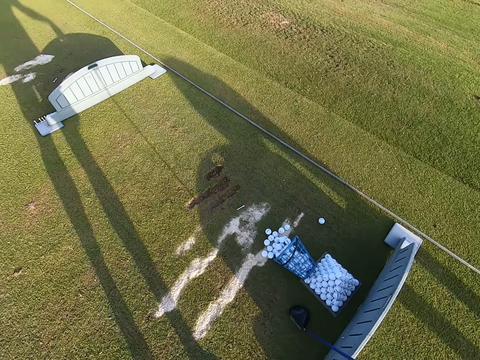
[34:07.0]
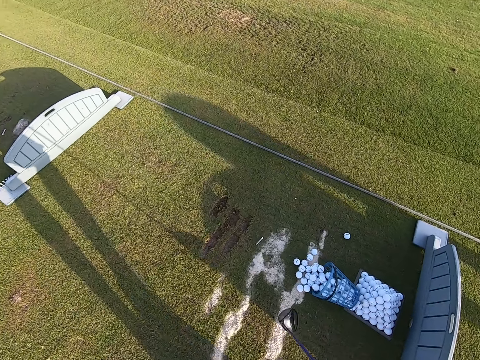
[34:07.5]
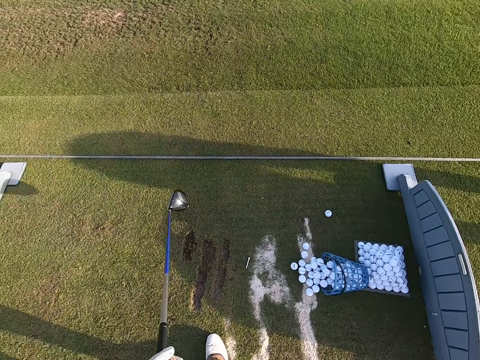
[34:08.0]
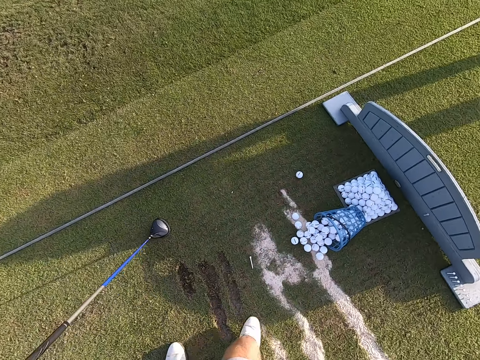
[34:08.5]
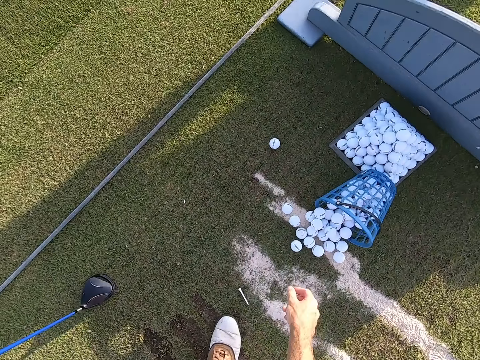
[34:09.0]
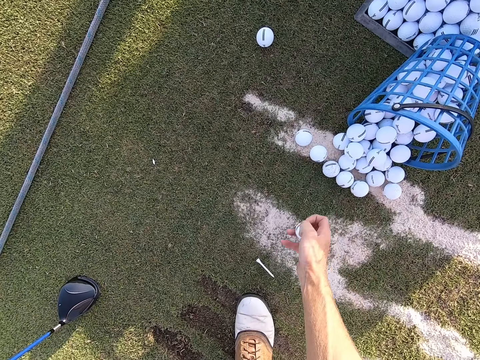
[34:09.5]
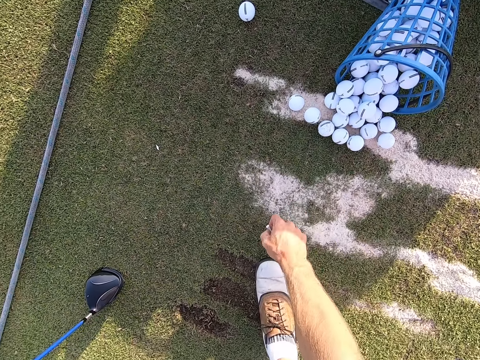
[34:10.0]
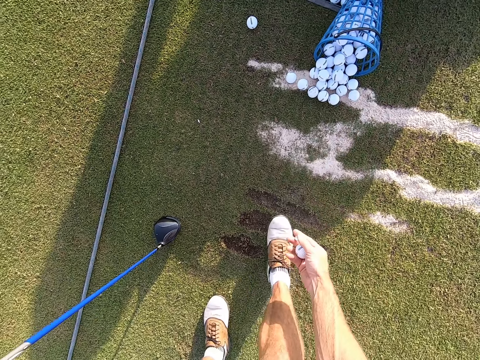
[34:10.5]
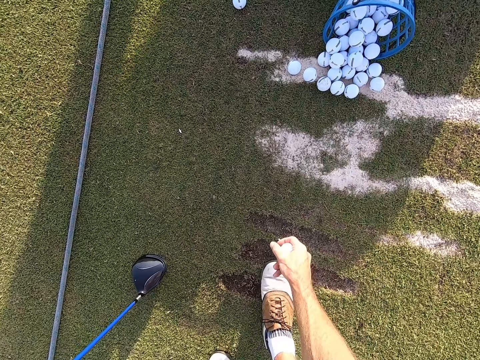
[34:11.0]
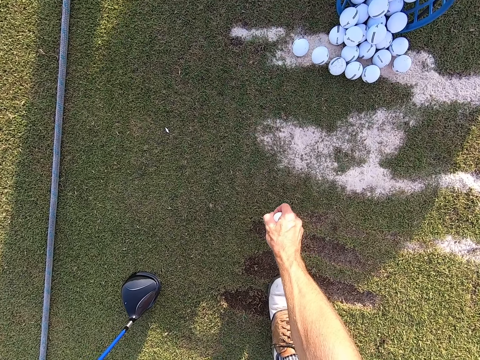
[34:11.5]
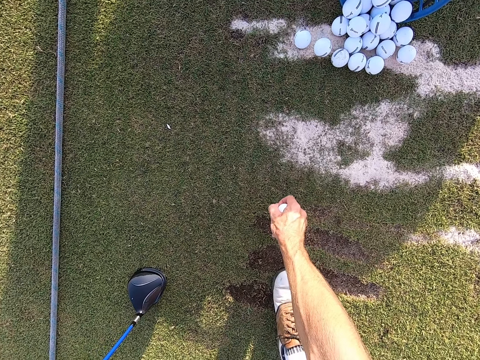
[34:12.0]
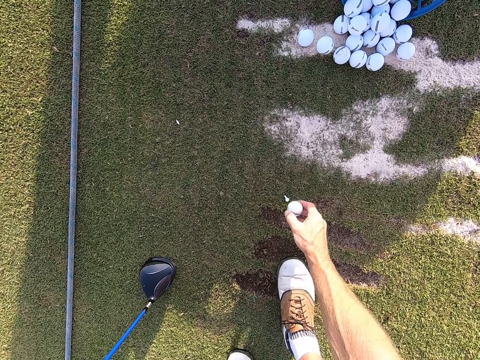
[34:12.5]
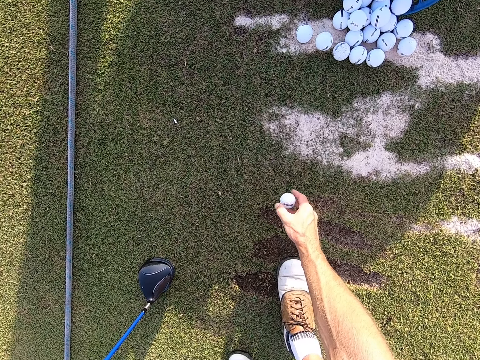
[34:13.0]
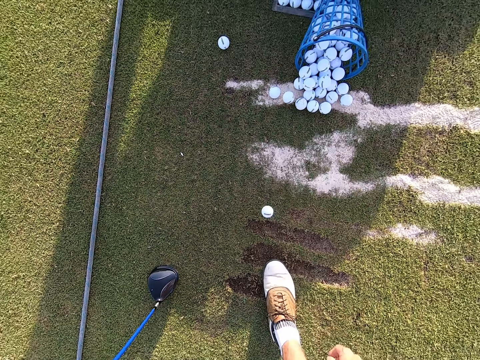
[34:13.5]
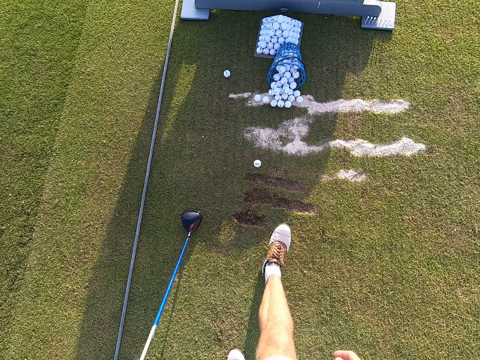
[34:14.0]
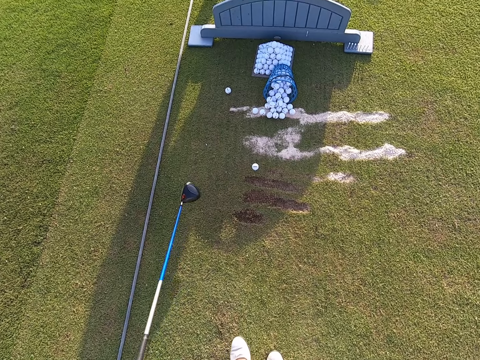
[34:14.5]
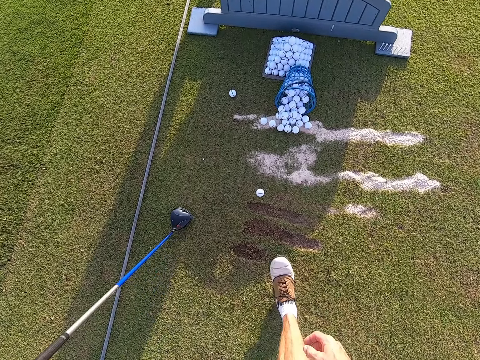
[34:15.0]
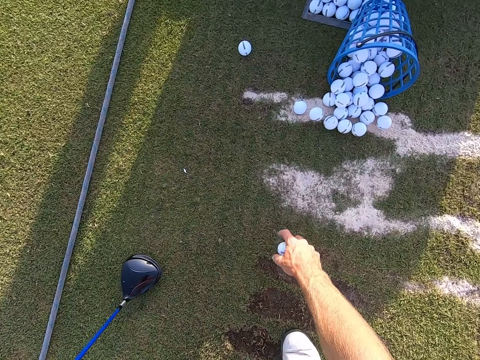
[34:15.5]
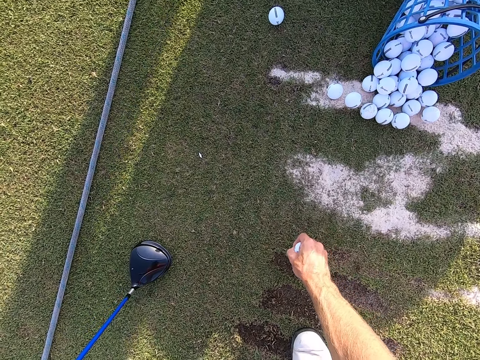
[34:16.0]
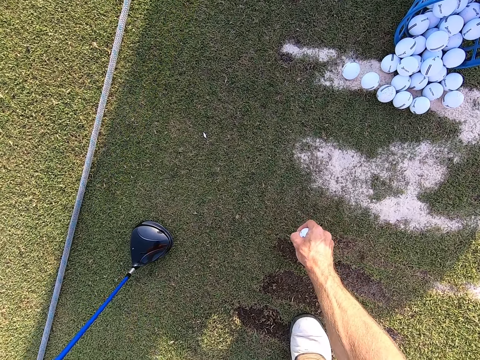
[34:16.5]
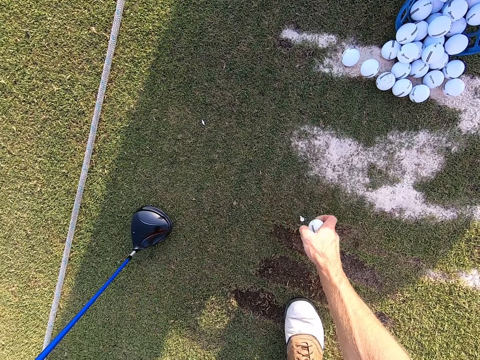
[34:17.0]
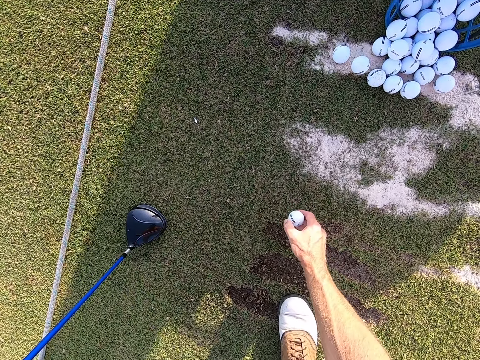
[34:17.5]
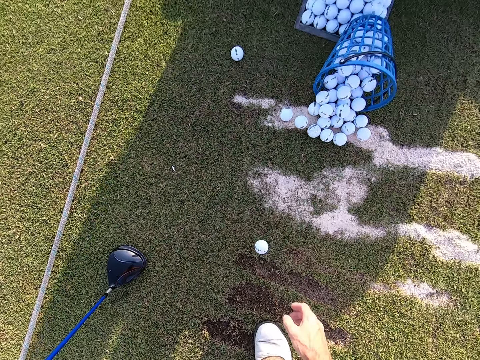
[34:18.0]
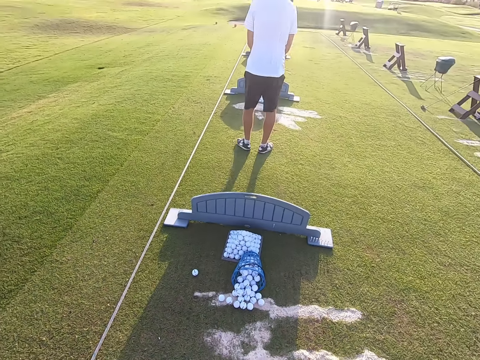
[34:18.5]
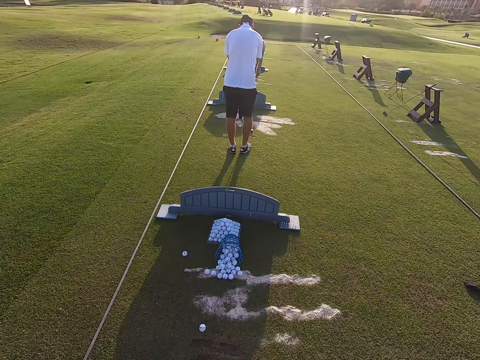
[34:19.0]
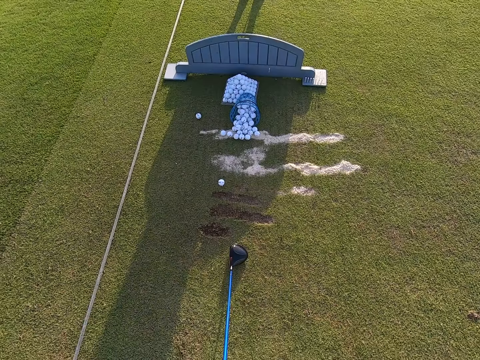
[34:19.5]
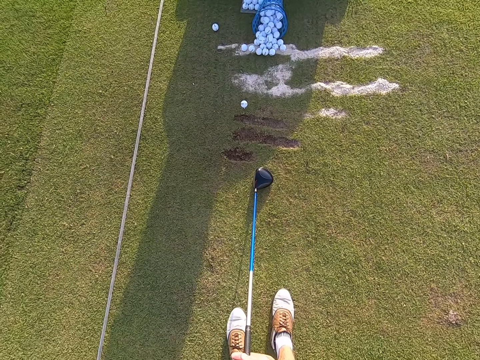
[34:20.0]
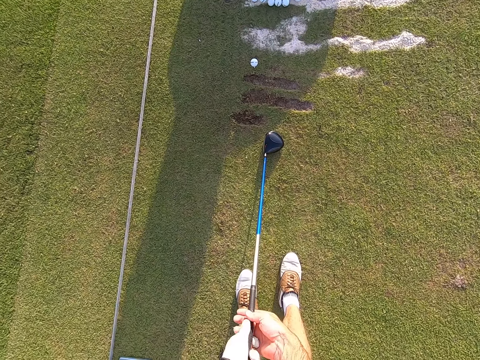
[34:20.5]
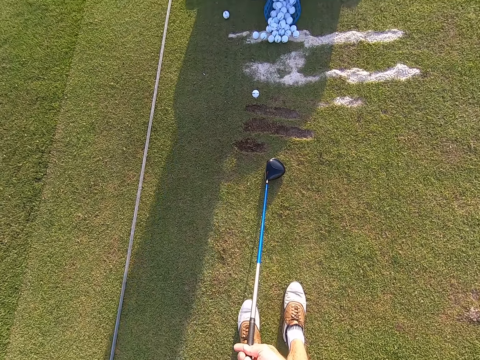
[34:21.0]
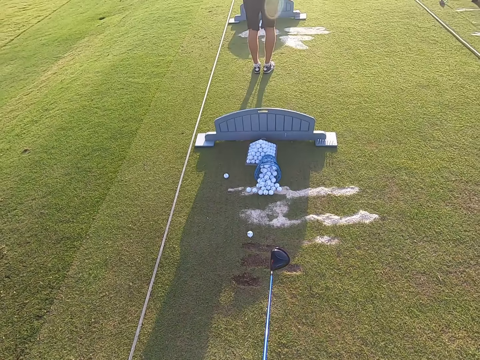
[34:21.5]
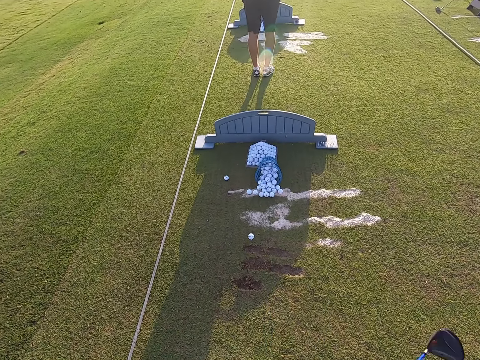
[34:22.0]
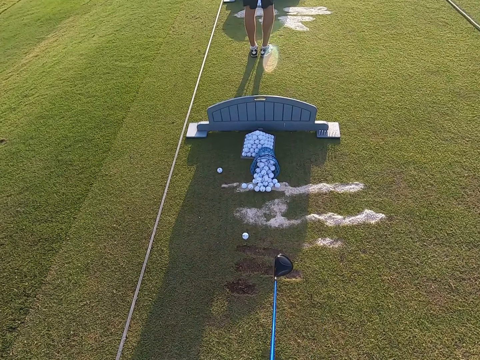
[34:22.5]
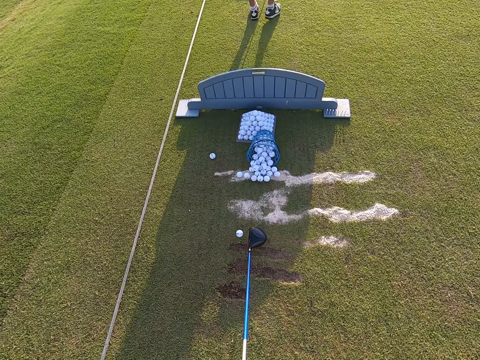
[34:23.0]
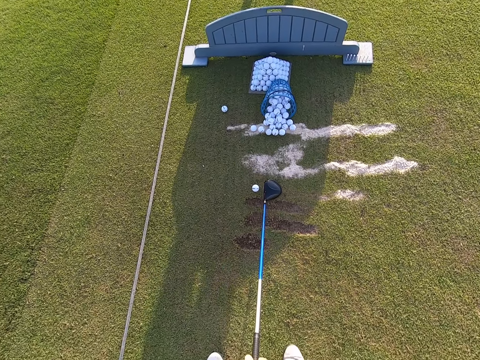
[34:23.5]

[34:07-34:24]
The camera wearer picks up a golf stick, walks around. They pick up a golf ball on the ground. They pick up a metal pin on the ground. They move the leg. They position the golf ball on the ground. They move the leg. They grab the golf ball on the metal pin. They position the golf ball on the metal pin. A person positions the golf ball on the ground. The camera wearer holds the golf stick. They move the golf stick.

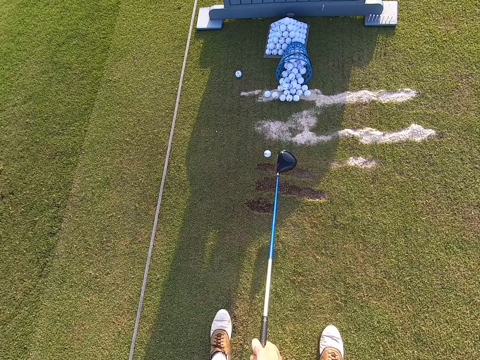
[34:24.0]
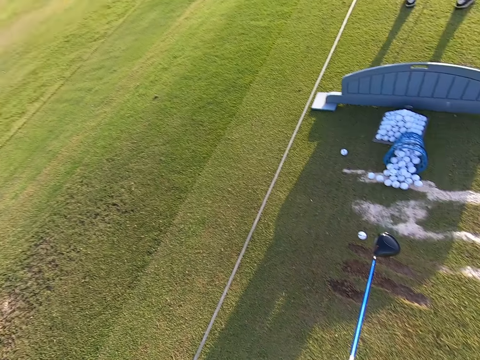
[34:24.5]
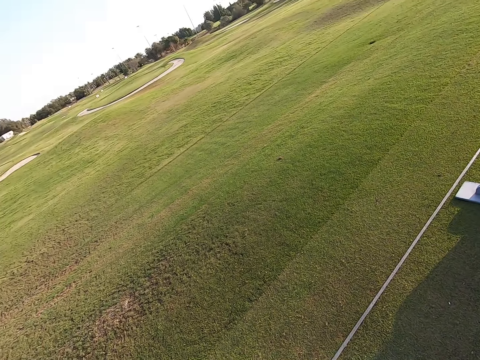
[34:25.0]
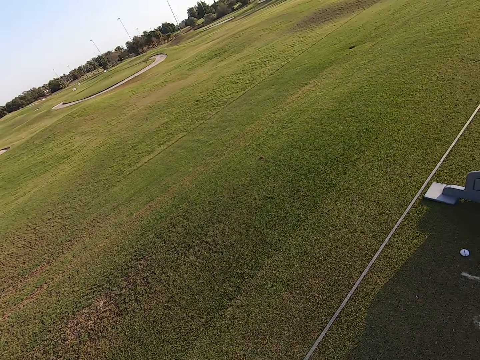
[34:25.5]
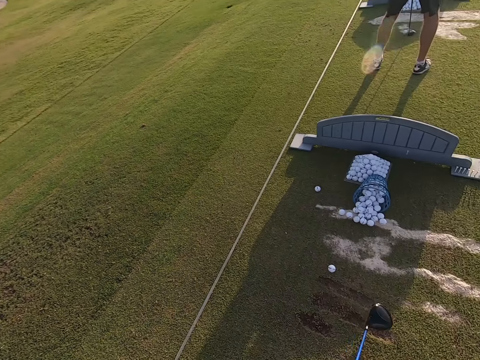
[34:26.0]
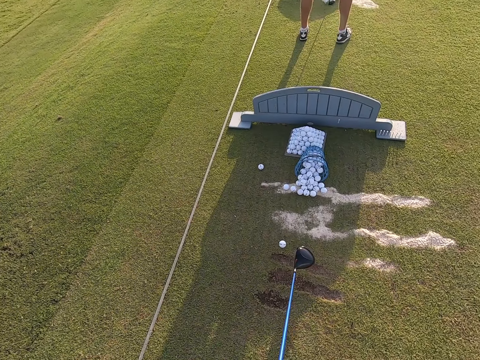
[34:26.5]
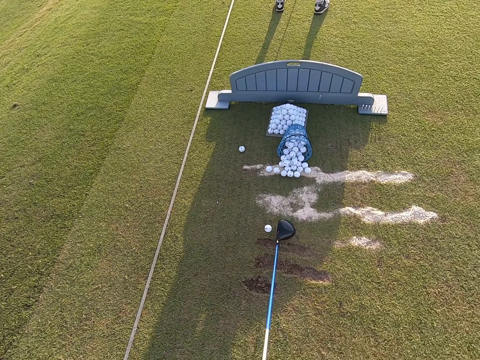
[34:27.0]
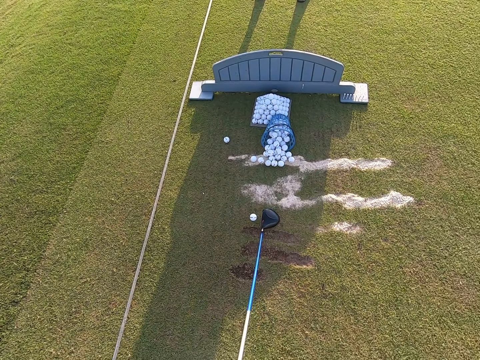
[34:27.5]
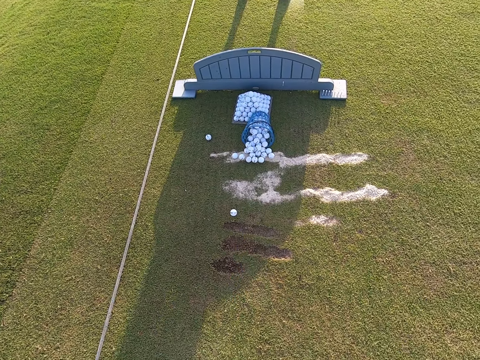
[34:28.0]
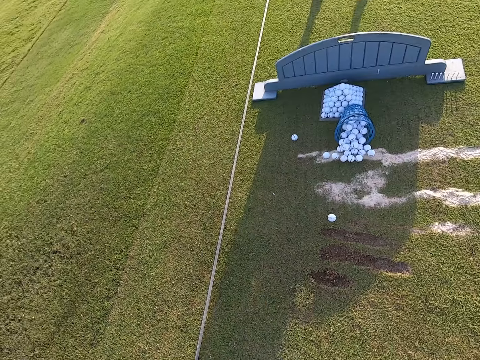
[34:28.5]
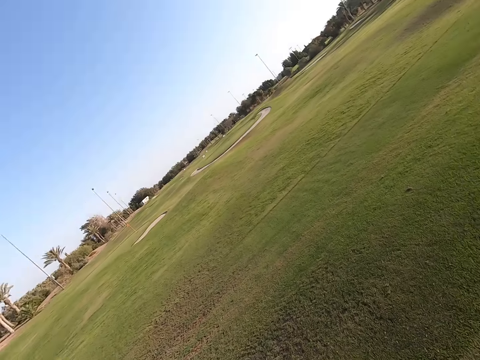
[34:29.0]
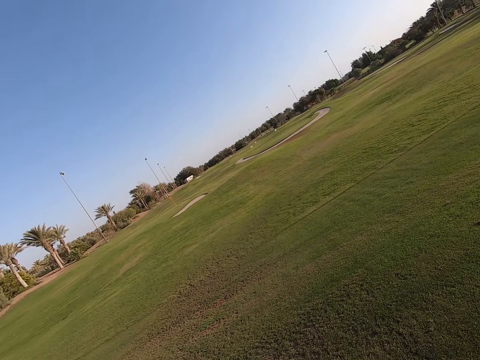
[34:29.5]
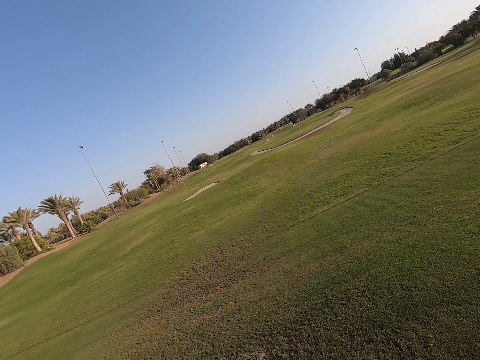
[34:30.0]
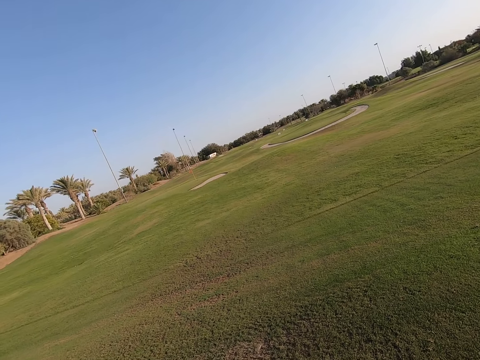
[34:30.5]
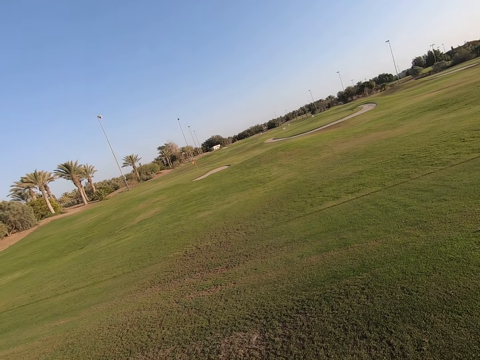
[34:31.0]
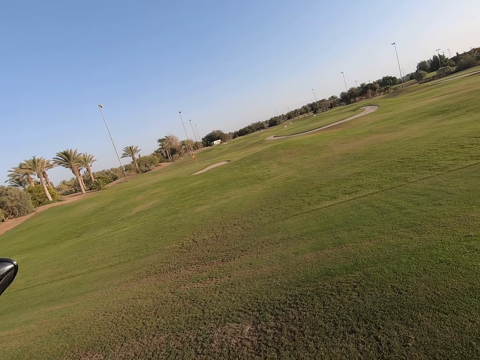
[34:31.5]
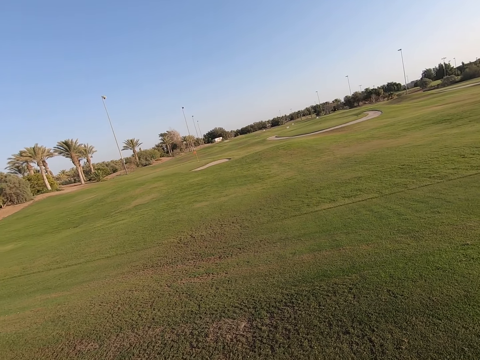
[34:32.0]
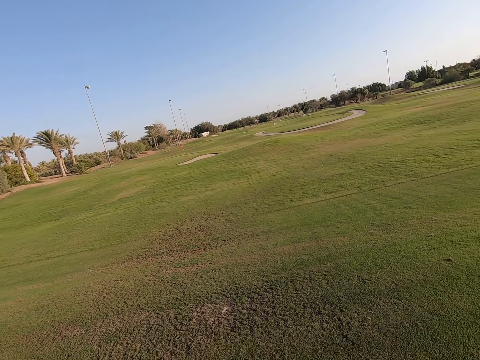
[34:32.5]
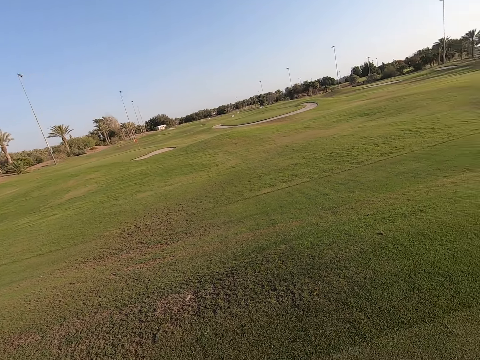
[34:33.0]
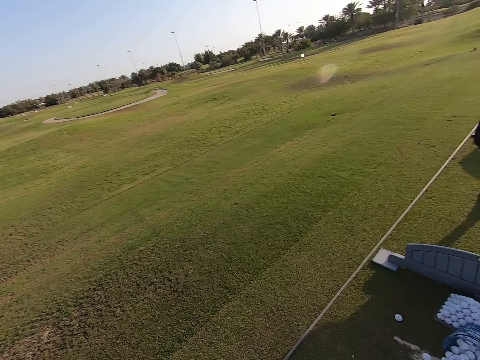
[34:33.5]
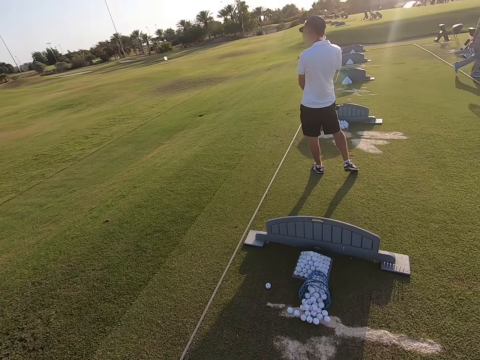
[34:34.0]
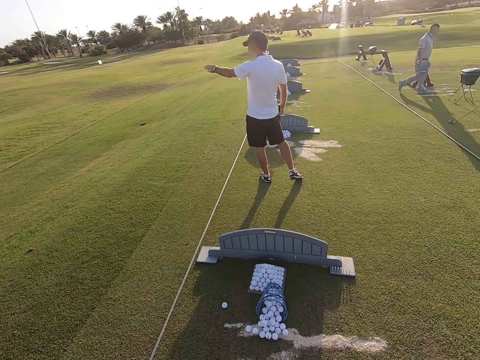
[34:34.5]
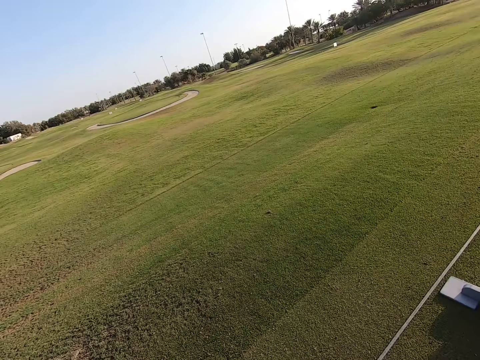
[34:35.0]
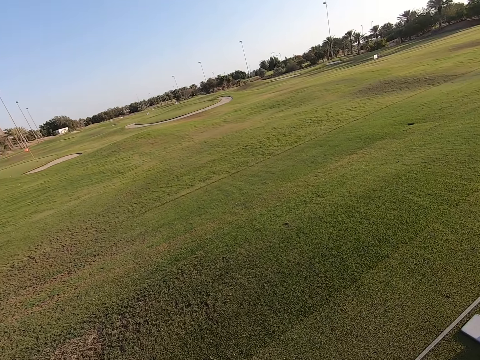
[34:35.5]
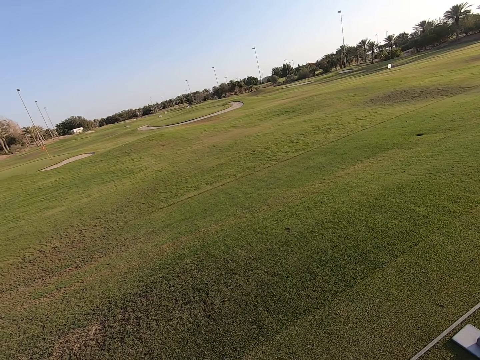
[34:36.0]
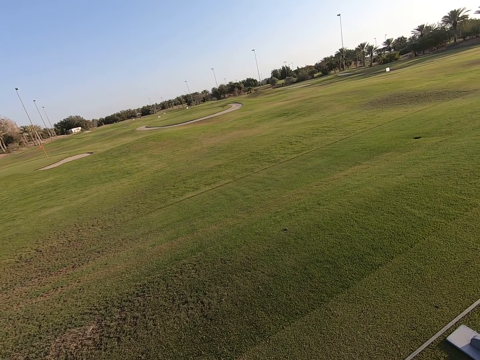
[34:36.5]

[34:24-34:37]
The camera wearer looks around. A person positions the golf ball on the ground. The camera wearer moves the golf stick. They play the game. They hold up the golf stick. They look around. Another person walks around. The first person points on the field. The camera wearer looks around.
